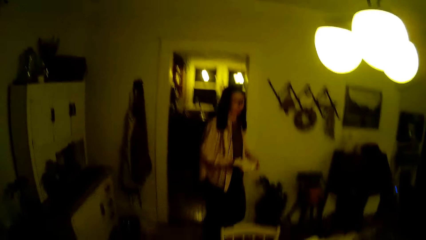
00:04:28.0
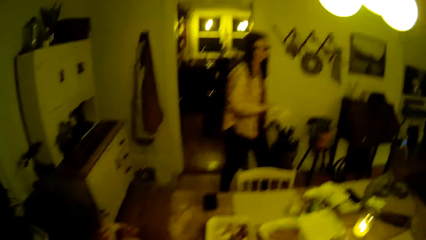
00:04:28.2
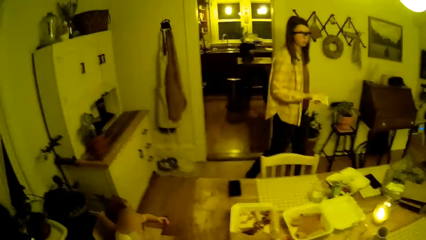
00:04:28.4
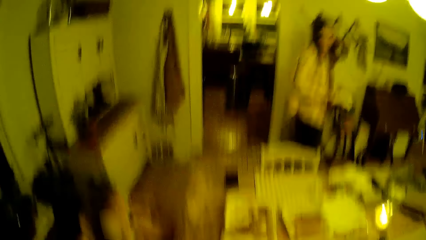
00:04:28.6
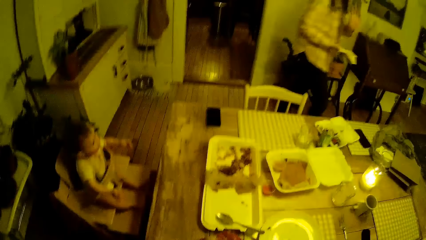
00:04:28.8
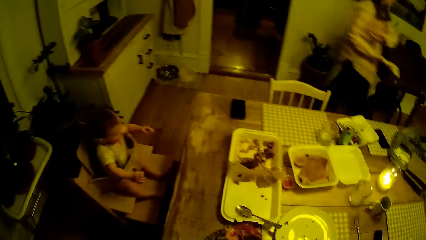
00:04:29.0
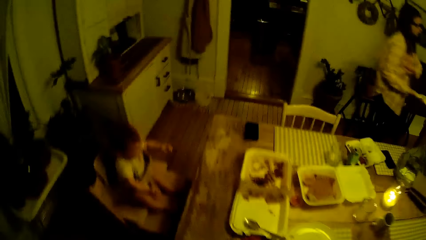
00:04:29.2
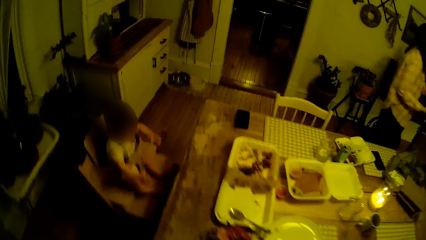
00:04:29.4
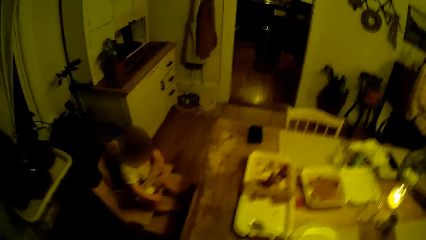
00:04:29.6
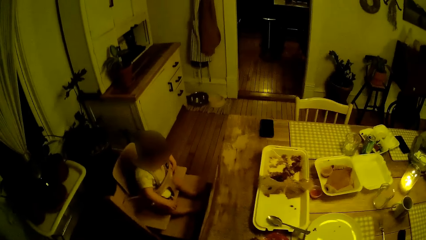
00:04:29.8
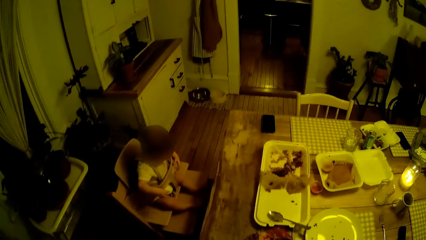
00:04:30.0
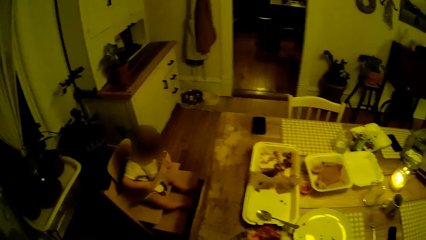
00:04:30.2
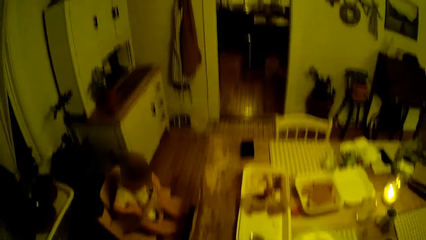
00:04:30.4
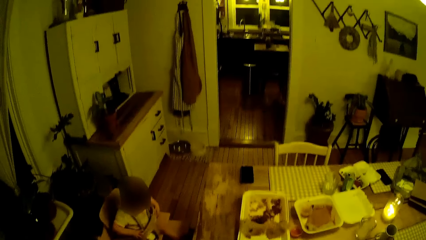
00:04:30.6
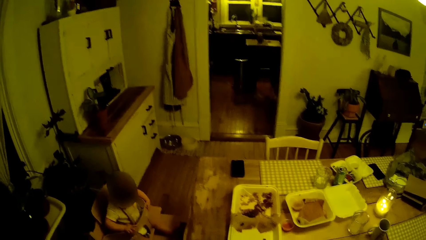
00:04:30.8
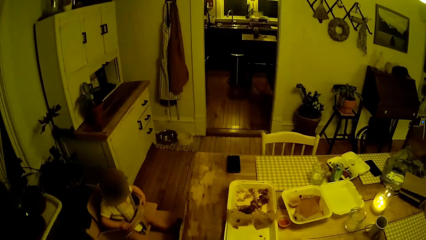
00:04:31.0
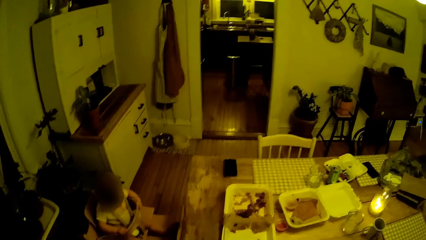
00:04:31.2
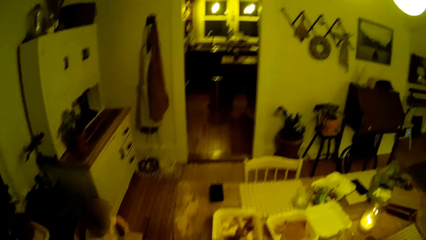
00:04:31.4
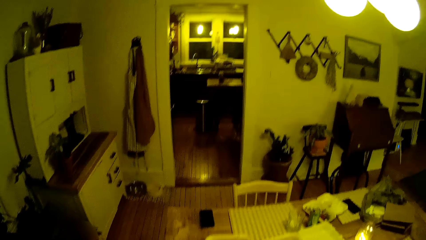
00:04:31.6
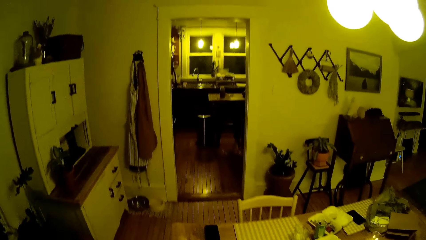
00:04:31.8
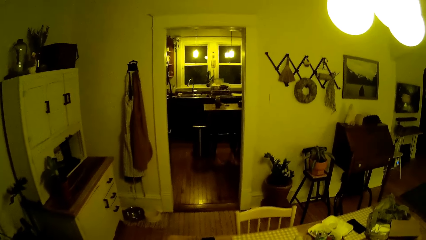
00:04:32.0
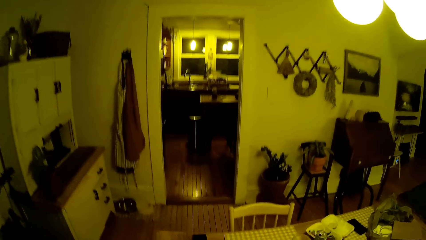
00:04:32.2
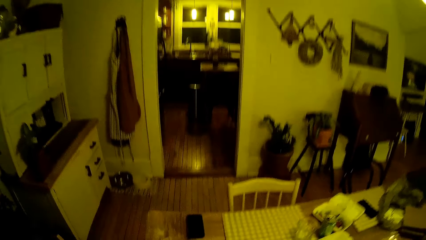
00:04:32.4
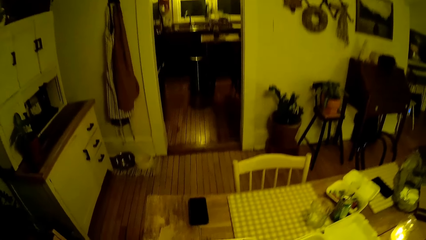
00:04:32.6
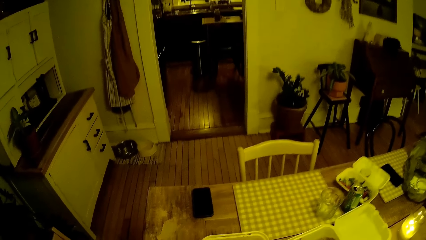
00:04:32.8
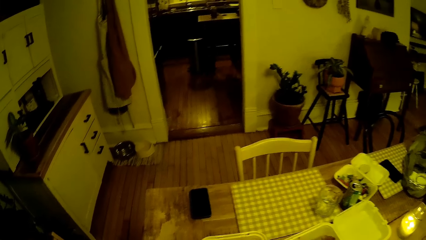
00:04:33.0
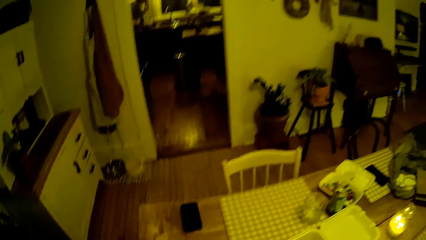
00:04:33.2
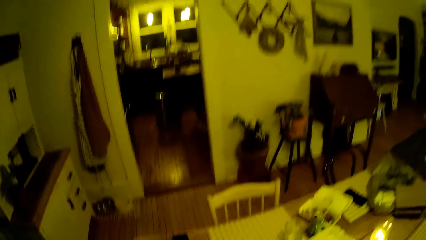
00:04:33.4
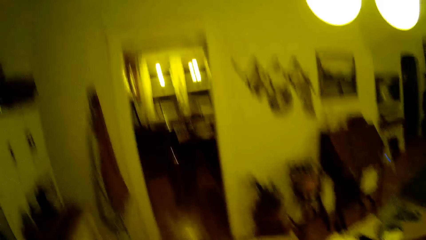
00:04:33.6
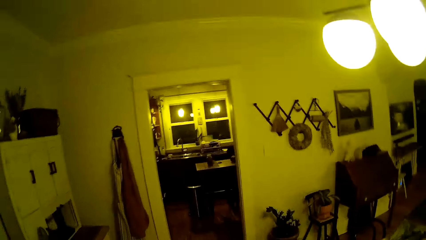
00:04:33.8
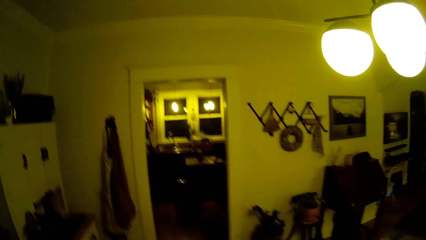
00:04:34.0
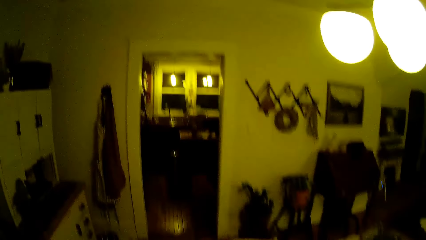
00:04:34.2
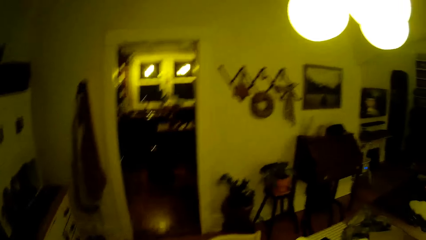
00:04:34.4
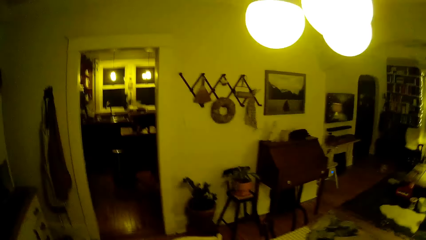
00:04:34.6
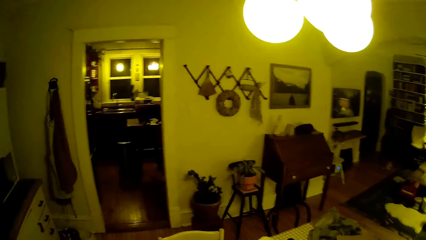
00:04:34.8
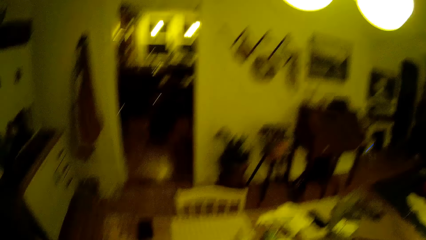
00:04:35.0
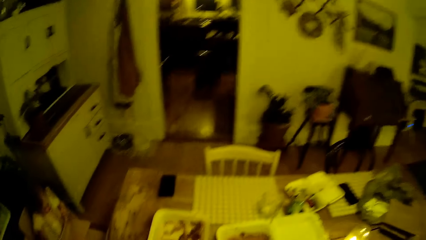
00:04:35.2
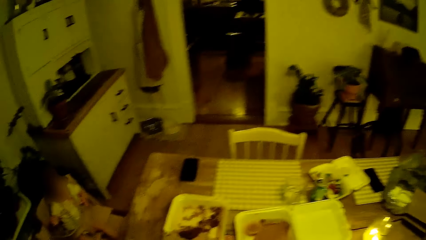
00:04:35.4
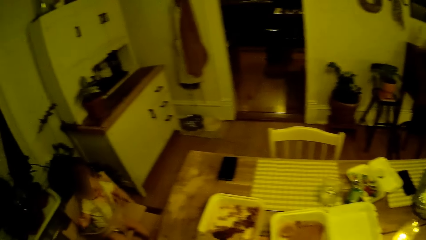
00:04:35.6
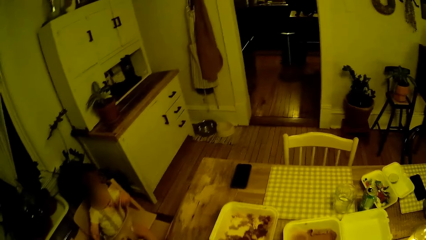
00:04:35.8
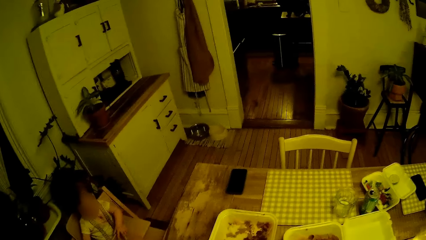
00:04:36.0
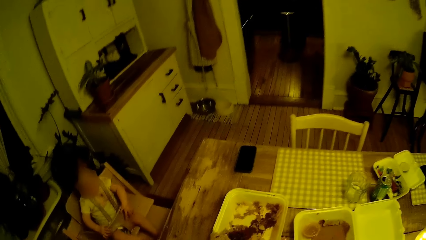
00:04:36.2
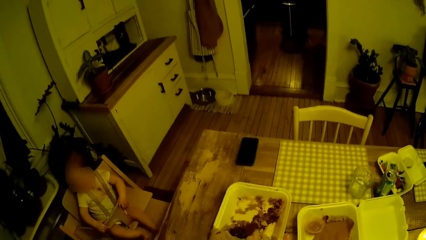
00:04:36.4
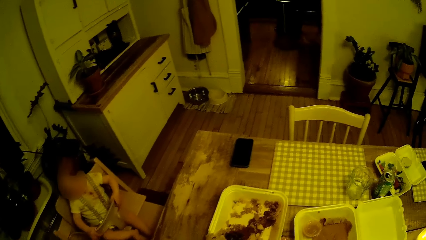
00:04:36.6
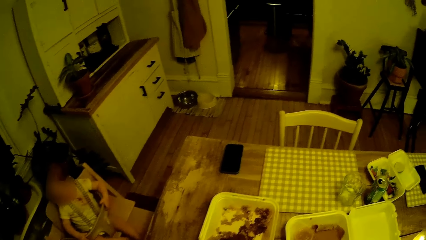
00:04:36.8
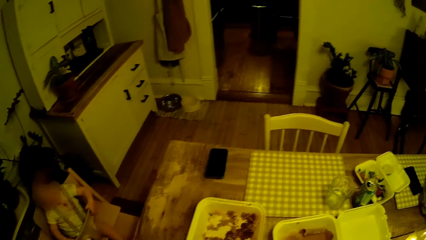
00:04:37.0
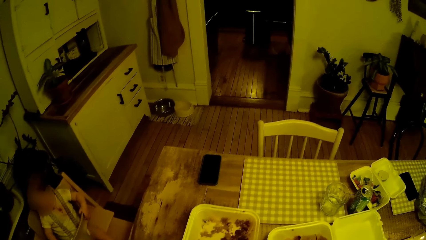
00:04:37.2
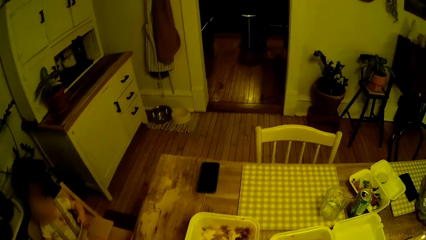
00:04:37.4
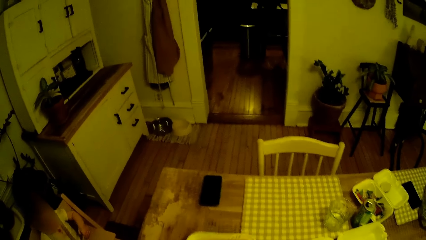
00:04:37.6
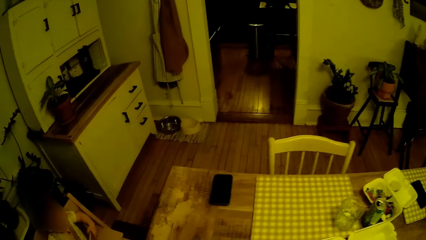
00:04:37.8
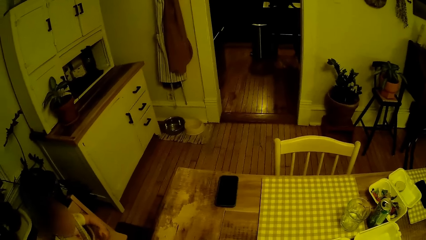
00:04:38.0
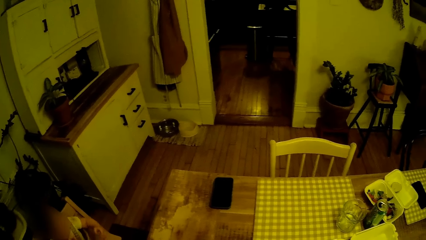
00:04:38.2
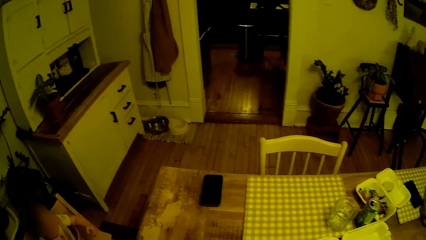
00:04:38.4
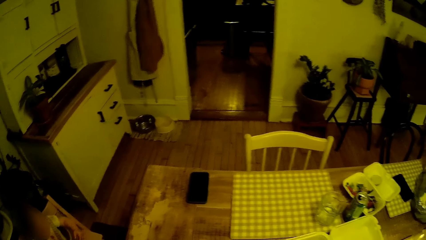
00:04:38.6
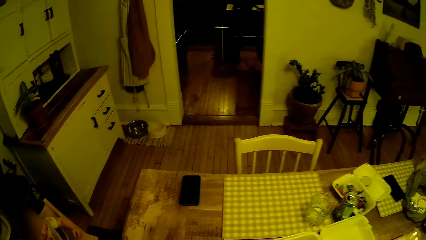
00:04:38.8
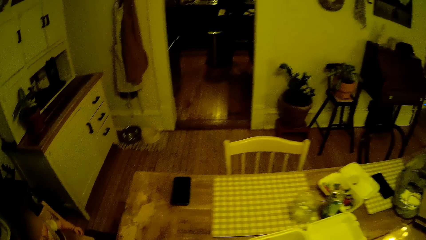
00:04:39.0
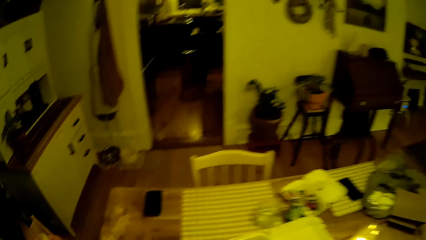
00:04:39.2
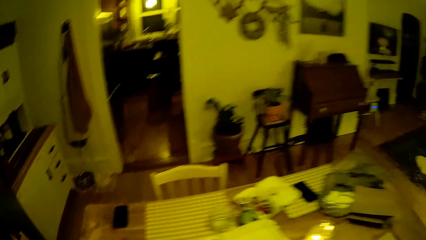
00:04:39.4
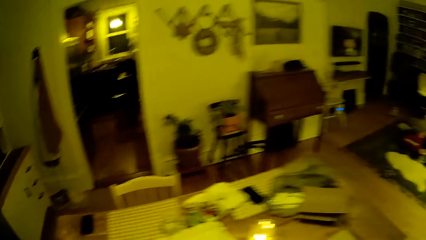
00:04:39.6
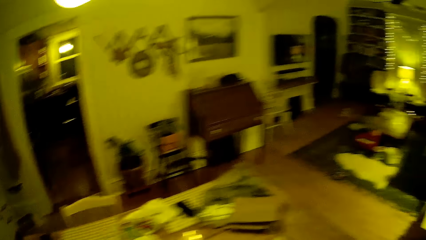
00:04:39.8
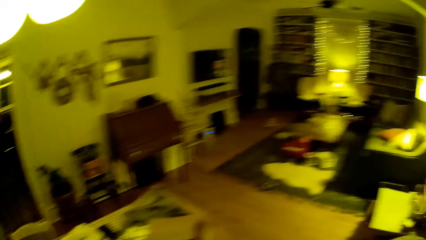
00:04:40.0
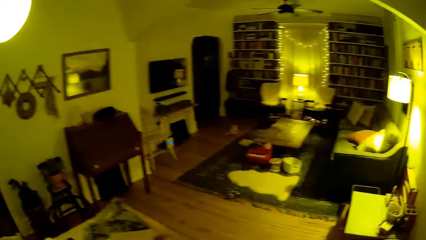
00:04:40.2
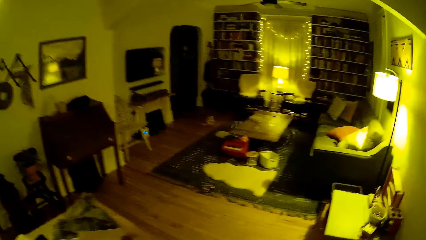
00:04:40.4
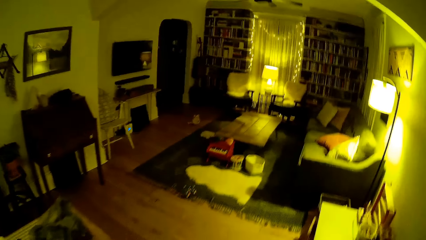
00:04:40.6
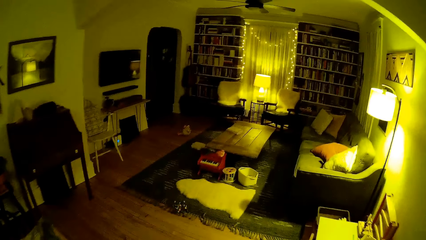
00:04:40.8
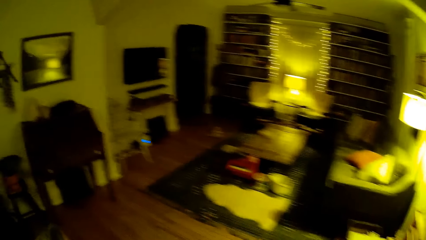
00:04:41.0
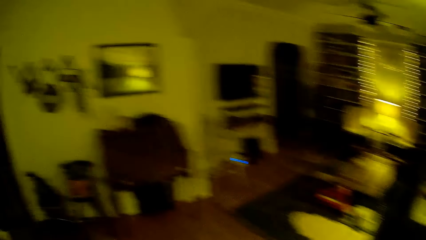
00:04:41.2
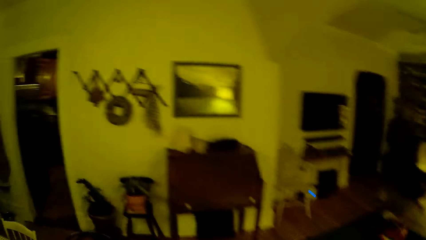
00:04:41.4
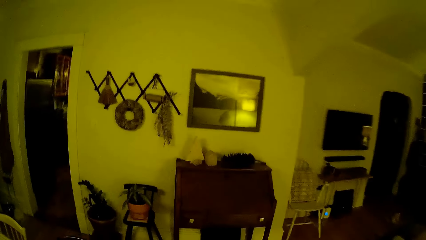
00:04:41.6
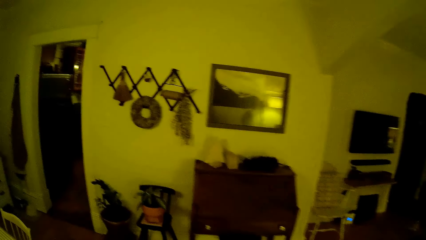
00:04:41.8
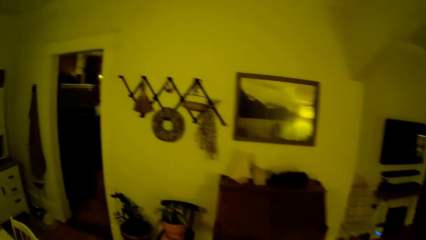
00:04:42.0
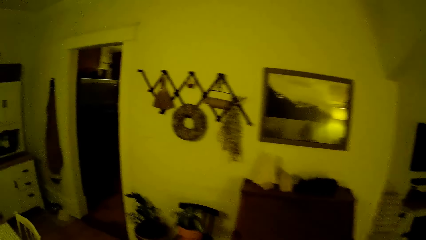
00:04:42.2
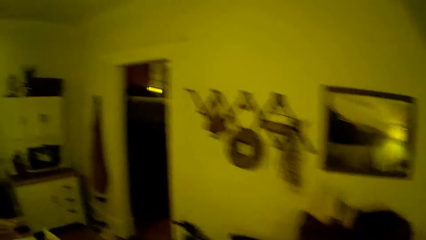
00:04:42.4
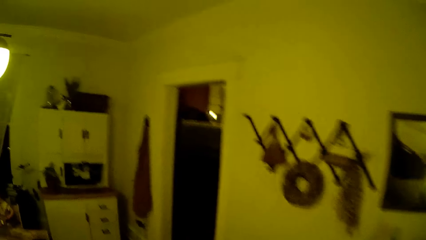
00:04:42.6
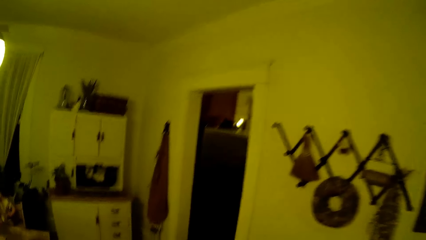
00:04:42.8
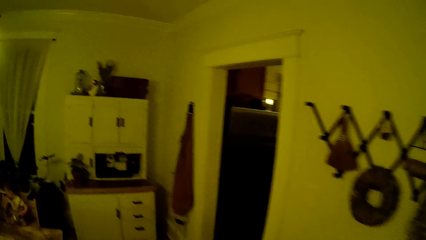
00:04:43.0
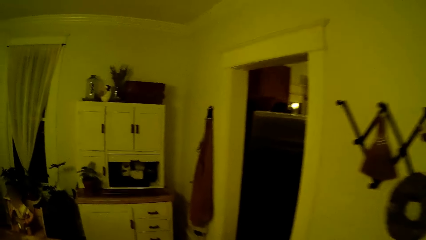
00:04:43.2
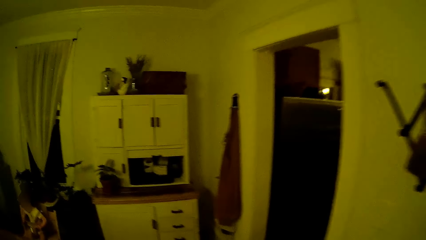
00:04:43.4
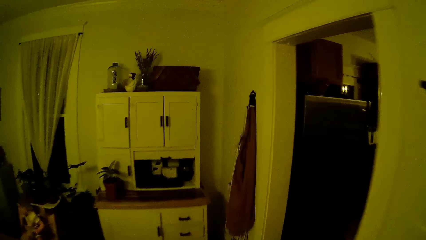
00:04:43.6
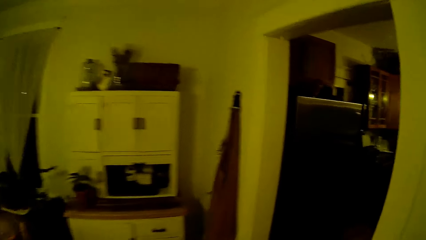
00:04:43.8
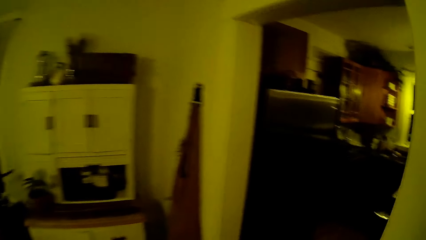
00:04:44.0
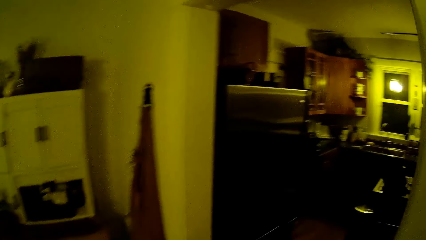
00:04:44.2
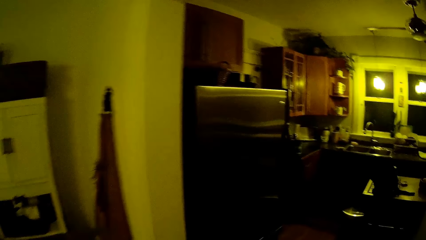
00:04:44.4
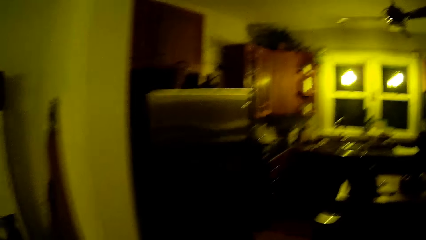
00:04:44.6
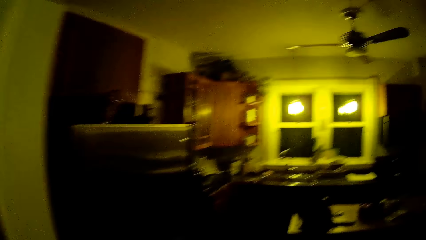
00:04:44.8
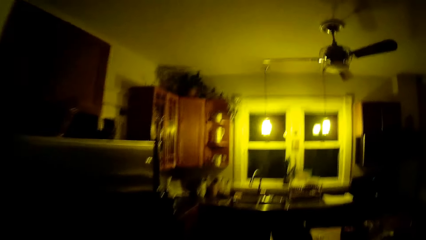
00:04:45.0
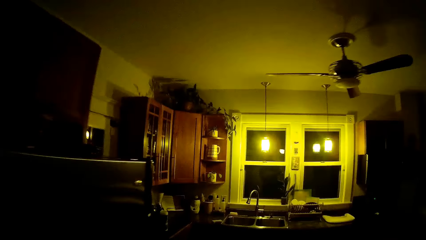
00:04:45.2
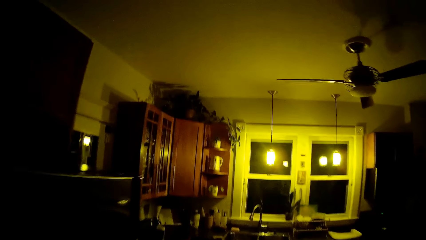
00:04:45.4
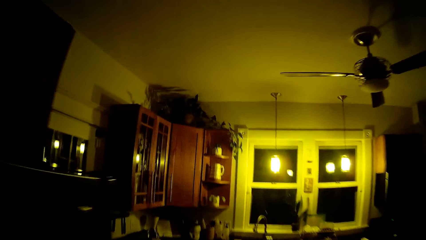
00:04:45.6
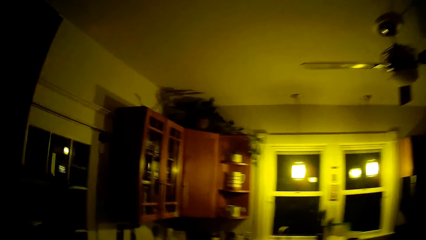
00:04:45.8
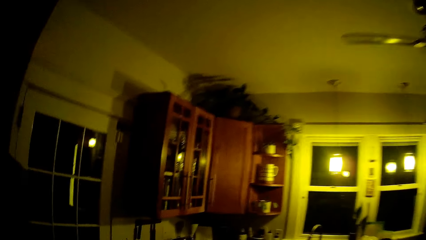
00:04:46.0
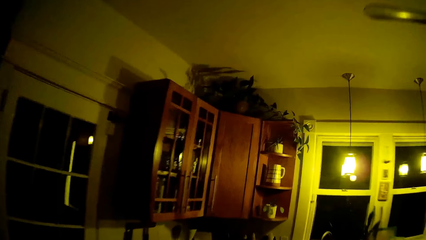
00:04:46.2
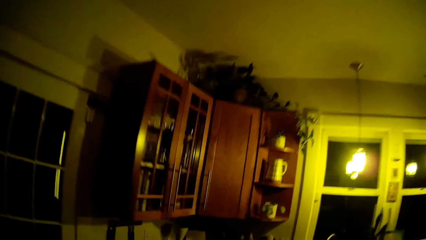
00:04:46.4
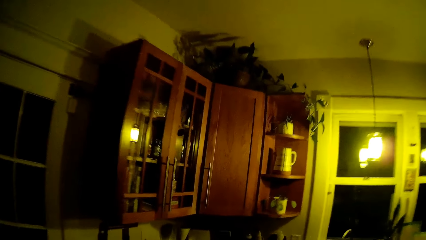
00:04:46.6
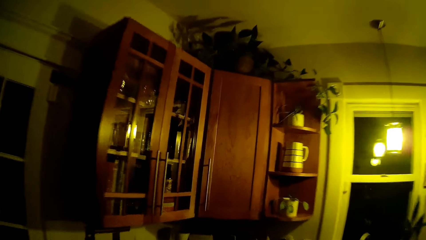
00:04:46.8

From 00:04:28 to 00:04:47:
The woman walks into the dining from the kitchen with a towel in her right hand. The woman converses with the camera wearer. The camera wearer picks up the styrofoam pack on the dining table with his hand. He walks into the kitchen from the dining.
